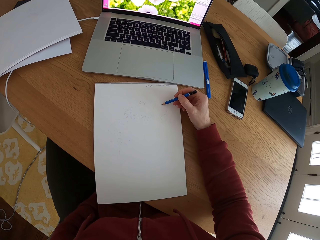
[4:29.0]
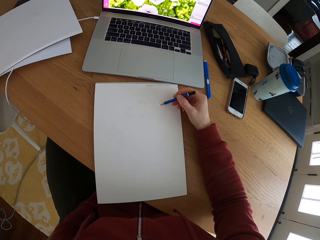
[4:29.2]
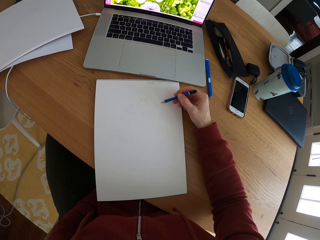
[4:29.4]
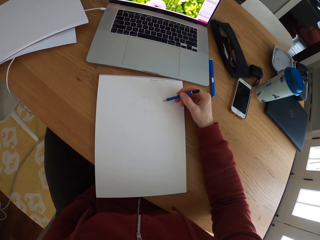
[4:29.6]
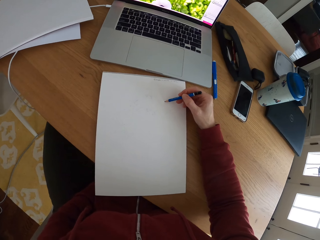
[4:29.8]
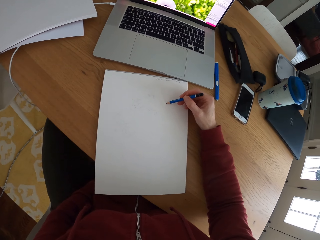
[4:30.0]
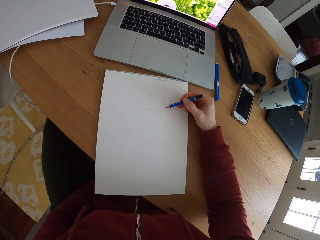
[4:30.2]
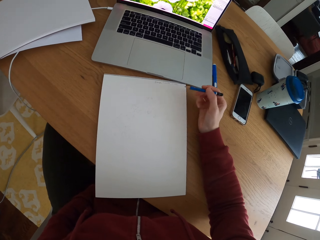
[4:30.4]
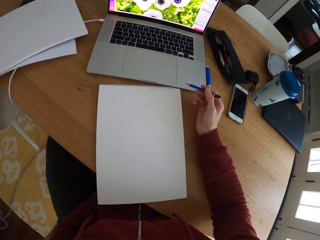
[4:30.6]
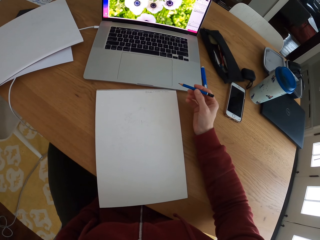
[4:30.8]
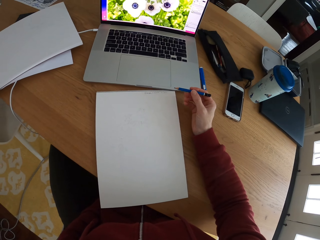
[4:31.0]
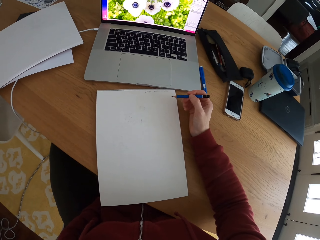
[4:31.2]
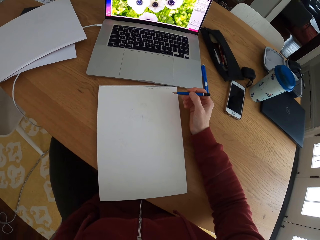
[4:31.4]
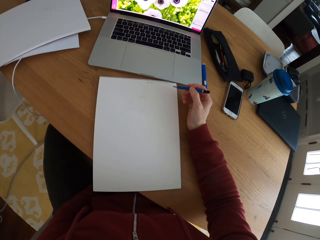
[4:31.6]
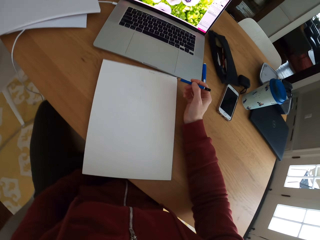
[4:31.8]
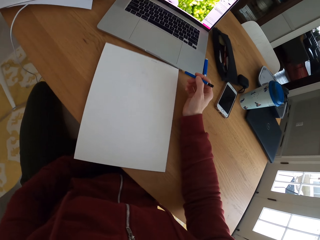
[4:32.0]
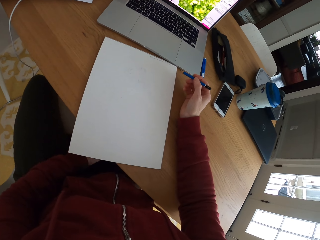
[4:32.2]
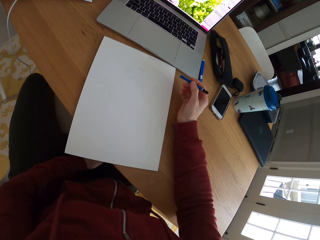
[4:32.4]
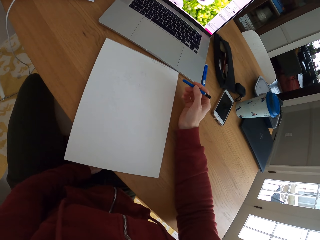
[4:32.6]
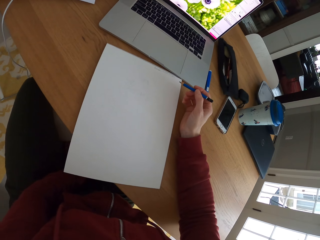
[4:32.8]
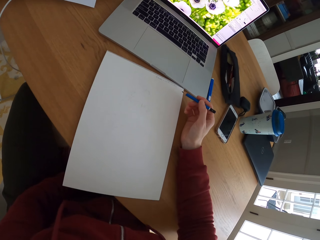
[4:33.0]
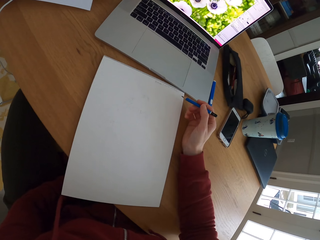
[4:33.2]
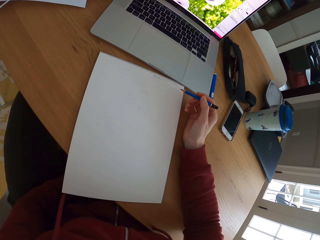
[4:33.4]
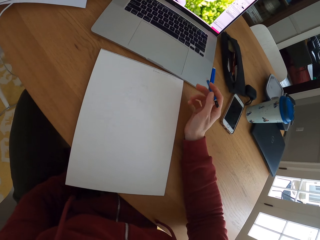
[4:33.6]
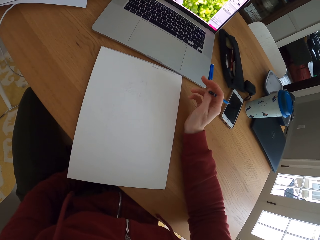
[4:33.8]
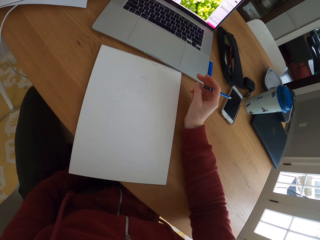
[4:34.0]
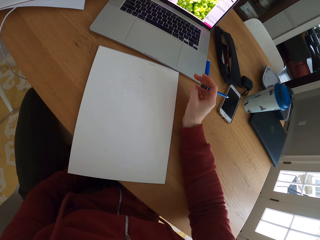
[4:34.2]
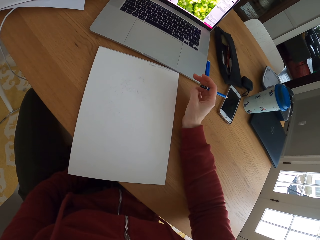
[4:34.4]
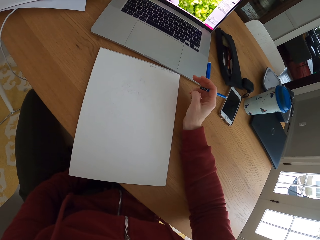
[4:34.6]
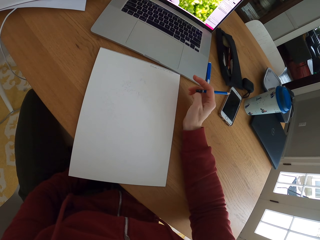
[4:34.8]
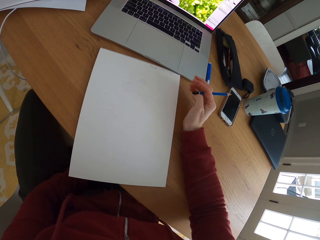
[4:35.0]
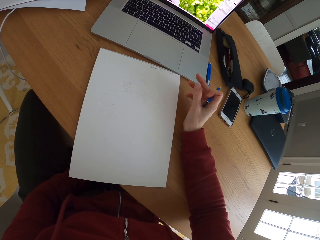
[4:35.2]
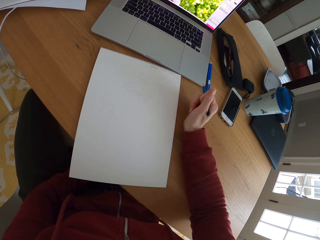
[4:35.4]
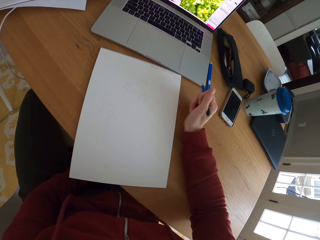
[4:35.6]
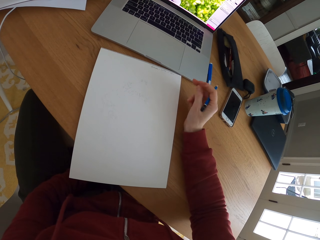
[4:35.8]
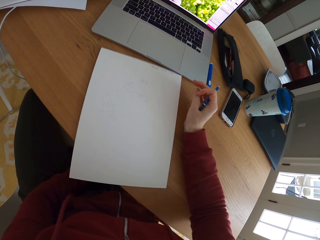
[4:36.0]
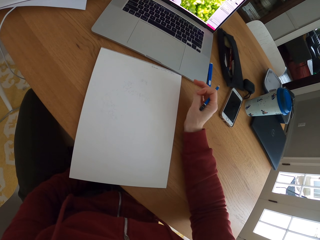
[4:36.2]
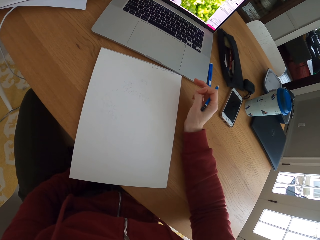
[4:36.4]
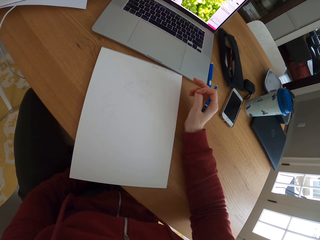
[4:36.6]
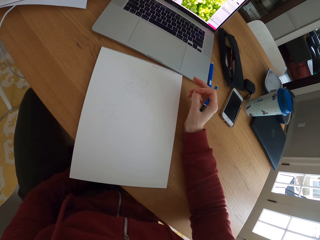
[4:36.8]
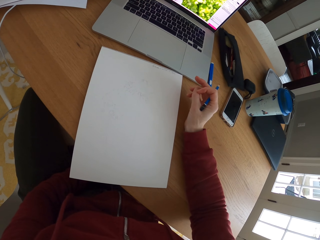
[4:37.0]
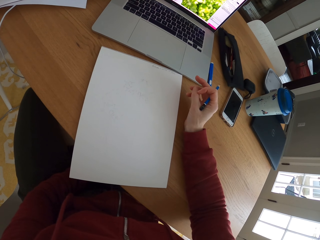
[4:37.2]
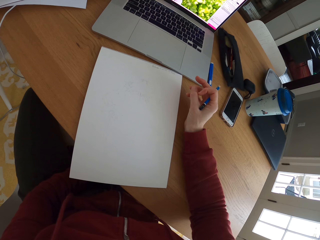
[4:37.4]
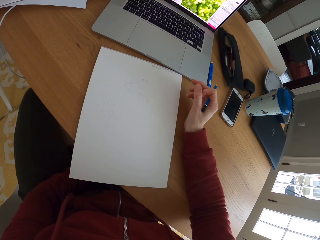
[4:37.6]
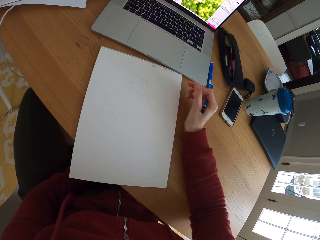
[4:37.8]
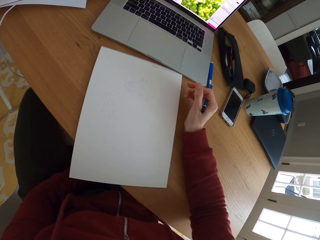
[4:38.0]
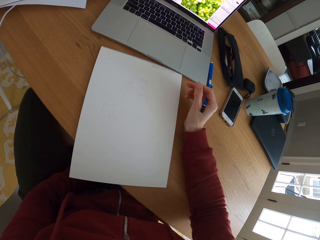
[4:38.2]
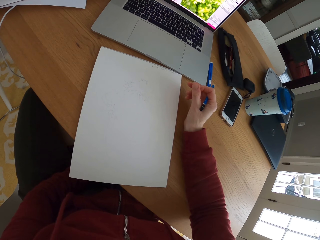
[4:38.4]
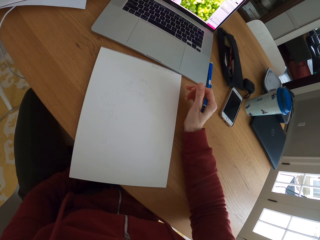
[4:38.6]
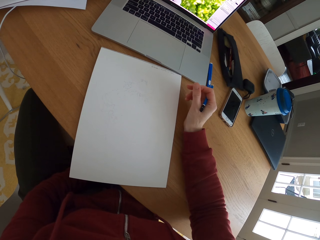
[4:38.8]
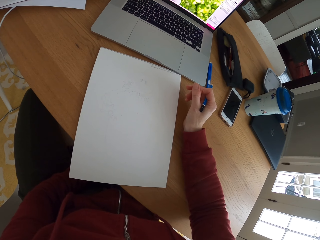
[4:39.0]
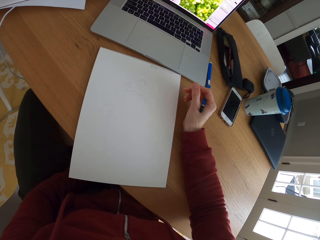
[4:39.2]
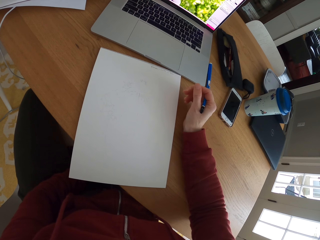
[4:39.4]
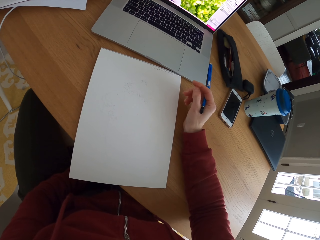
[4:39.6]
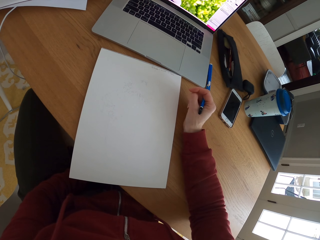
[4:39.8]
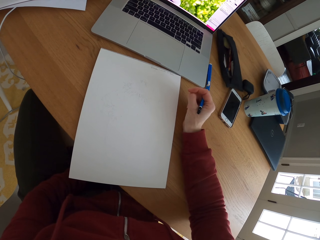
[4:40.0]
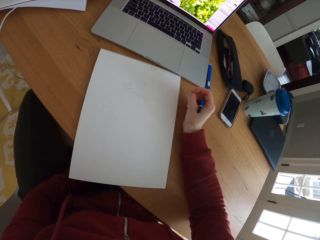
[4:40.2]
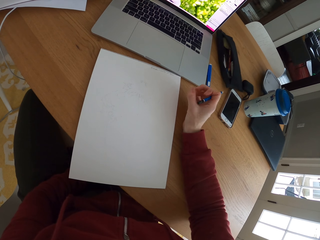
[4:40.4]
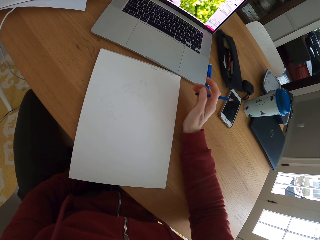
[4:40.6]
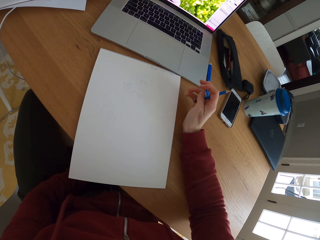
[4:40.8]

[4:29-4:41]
The camera wearer stares at the laptop. They stop to draw something on a piece of paper.

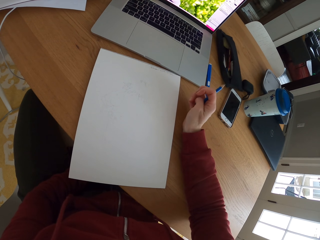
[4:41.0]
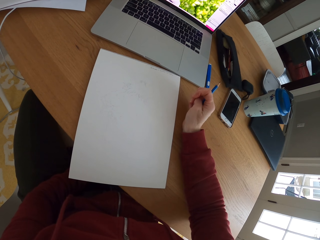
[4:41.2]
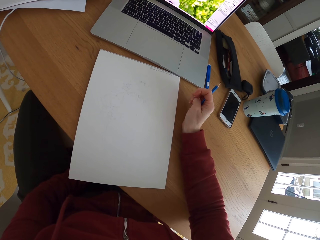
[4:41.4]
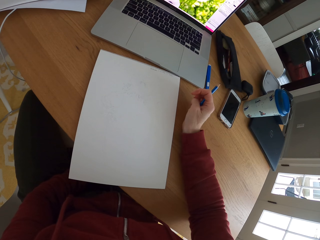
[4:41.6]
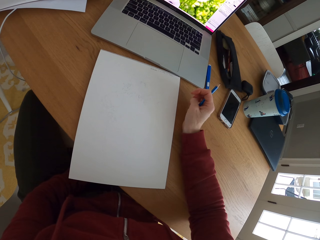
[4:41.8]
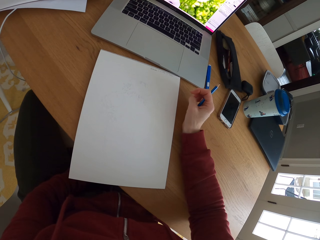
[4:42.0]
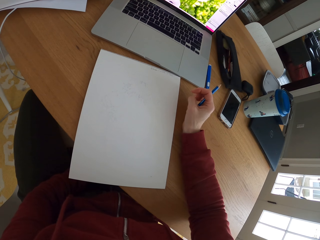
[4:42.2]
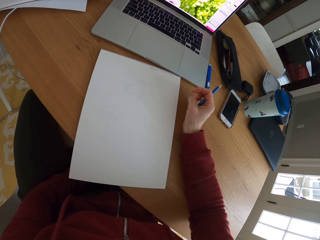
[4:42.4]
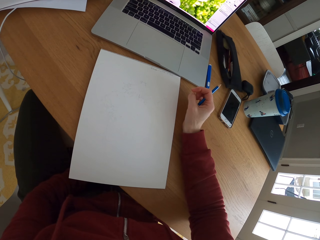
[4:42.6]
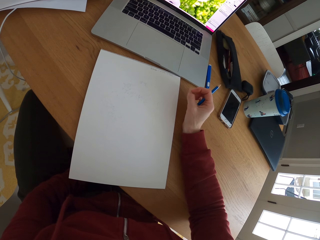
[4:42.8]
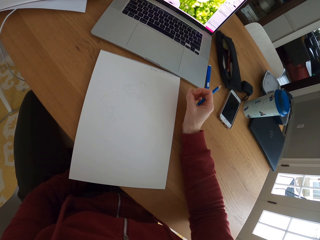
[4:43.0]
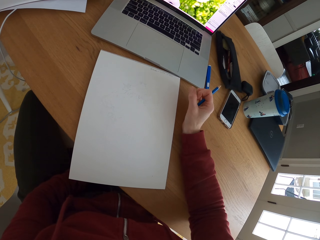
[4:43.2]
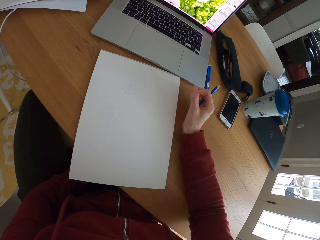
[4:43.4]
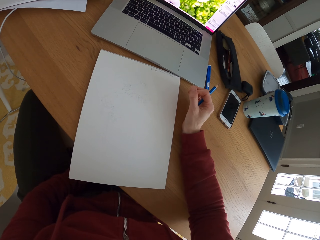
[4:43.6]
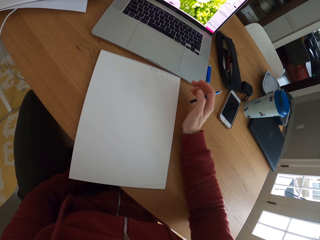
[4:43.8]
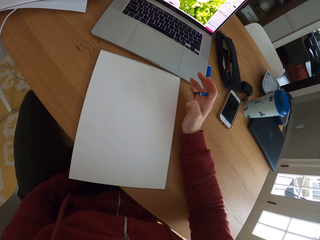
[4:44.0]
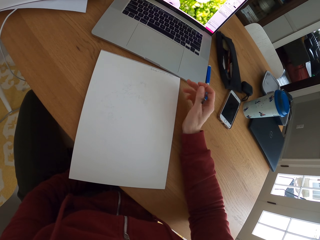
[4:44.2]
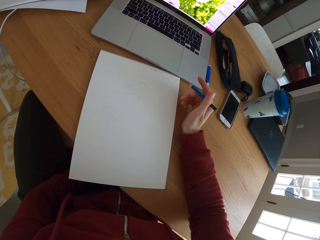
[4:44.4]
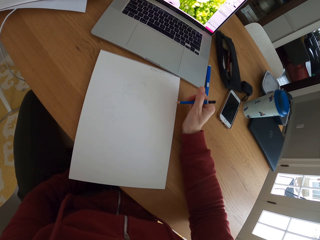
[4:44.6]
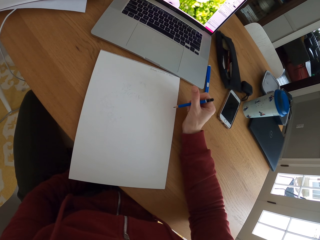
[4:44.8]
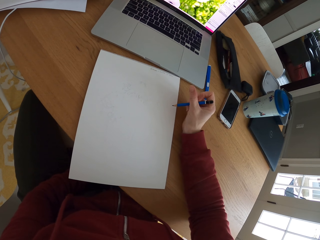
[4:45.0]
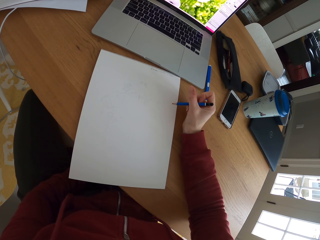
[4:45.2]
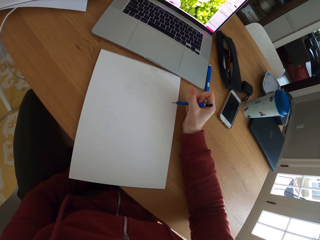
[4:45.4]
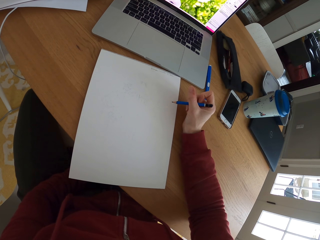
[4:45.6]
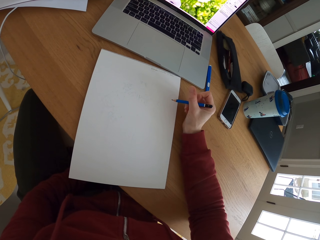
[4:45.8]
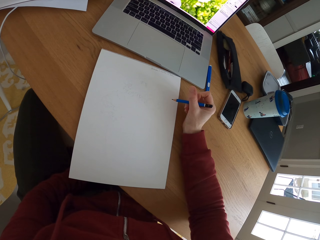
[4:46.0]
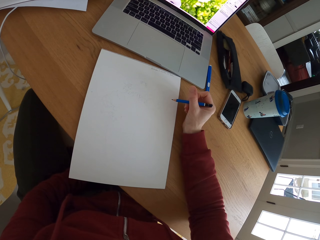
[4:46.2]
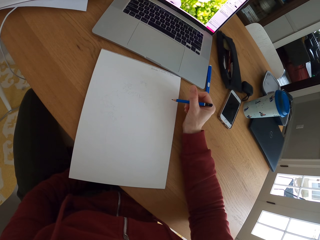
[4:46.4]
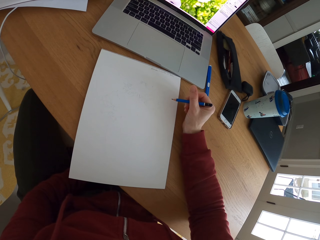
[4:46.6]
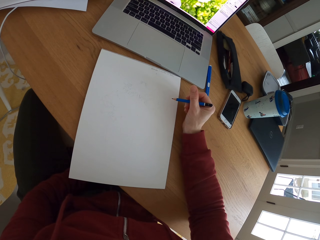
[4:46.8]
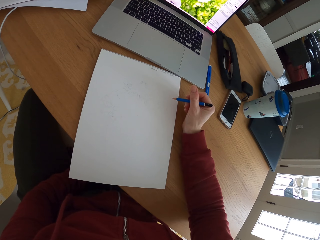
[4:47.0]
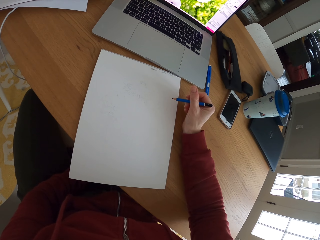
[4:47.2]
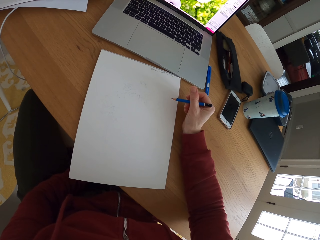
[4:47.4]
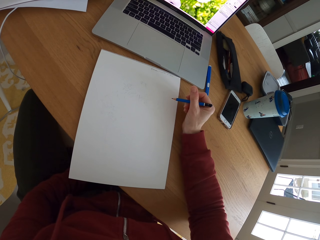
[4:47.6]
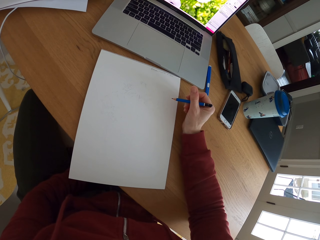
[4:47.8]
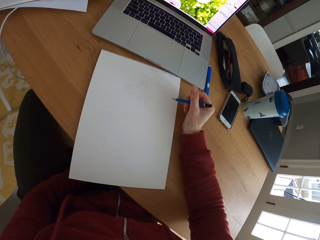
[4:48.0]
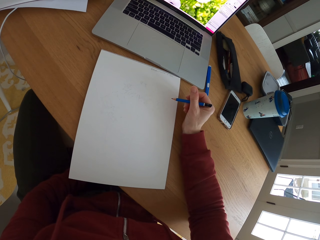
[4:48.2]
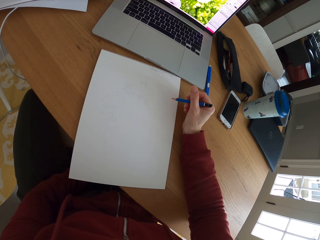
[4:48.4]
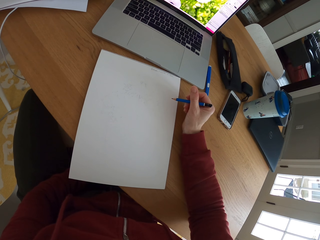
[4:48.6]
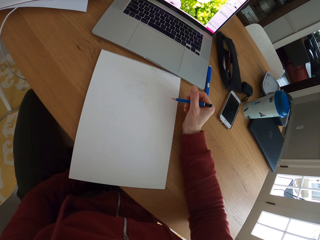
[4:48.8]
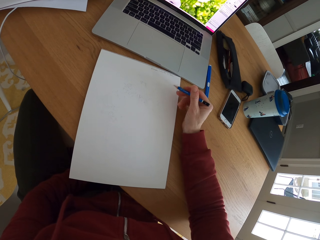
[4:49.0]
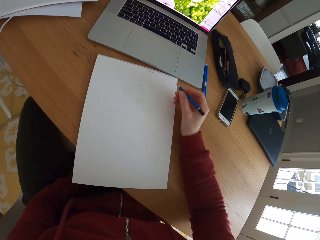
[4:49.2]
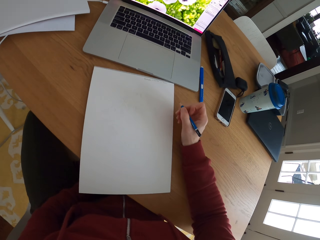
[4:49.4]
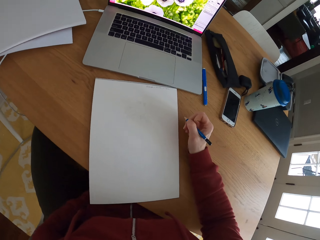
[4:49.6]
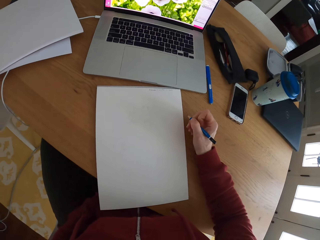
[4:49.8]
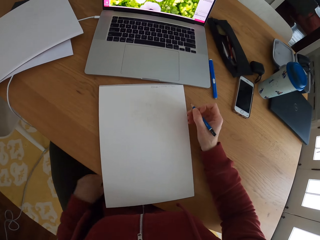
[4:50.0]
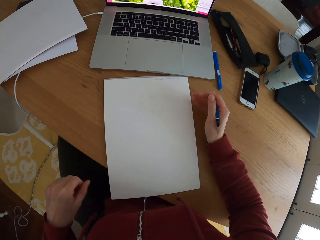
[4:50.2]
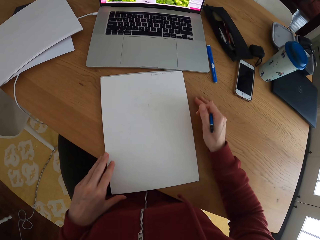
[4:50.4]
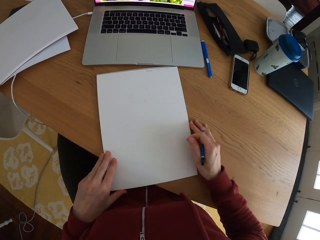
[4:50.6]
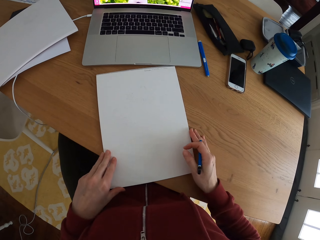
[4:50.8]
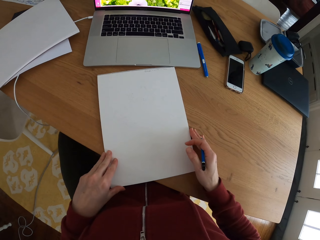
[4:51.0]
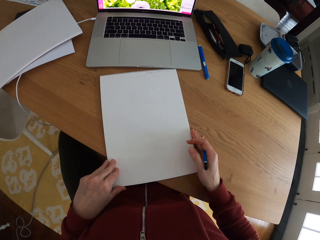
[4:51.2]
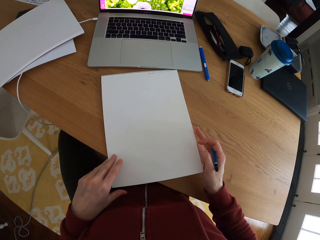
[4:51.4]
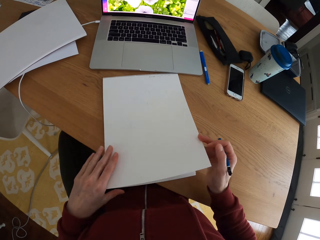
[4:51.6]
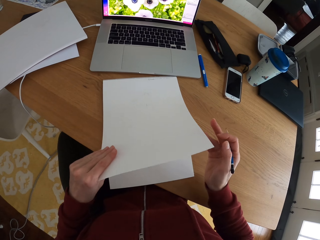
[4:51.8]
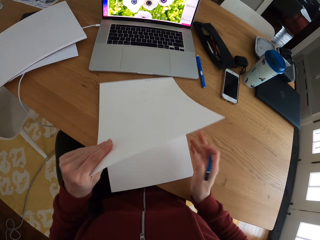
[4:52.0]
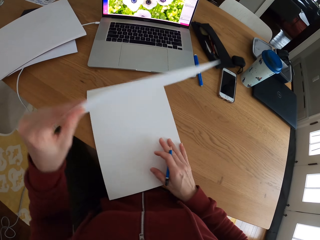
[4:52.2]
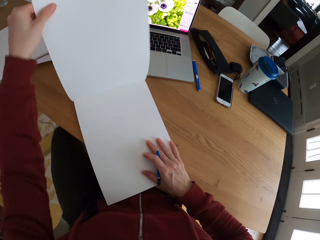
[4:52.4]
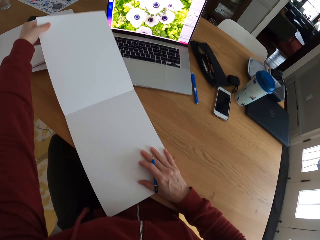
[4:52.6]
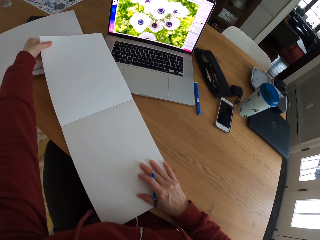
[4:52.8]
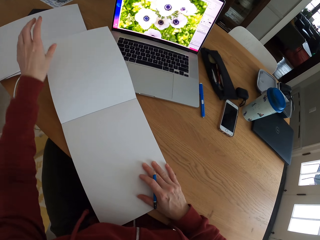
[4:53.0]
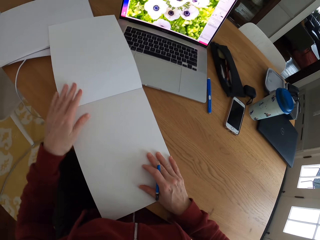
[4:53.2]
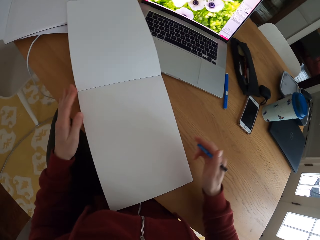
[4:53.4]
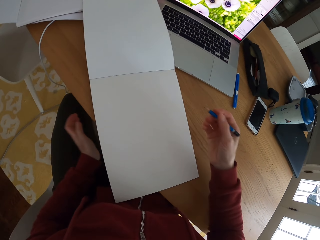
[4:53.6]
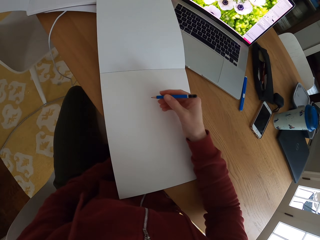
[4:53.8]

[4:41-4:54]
The camera wearer flips the drawing book. She holds a piece of paper with both of her hands. She turns a page of the paper.
